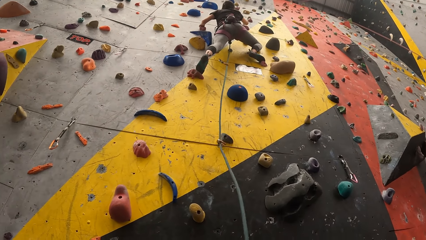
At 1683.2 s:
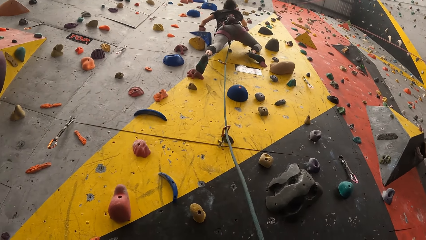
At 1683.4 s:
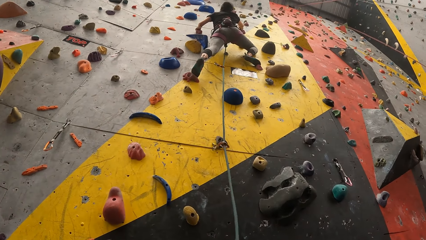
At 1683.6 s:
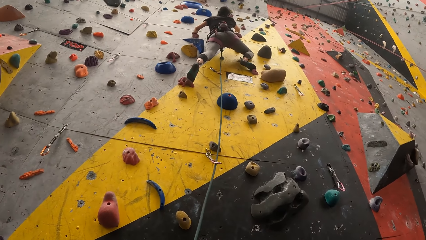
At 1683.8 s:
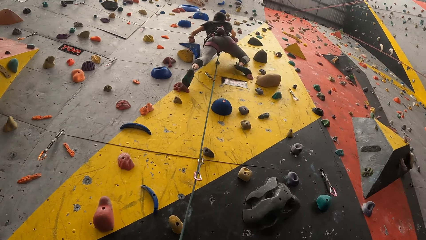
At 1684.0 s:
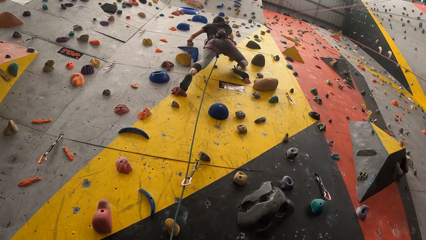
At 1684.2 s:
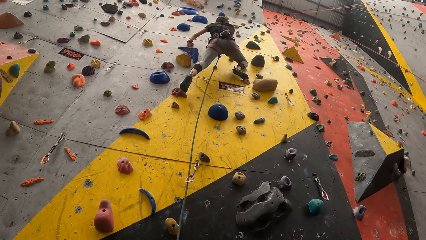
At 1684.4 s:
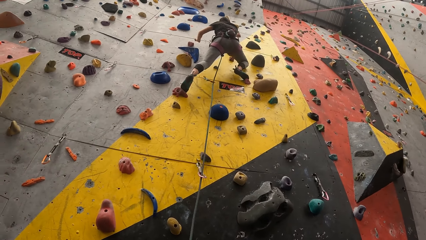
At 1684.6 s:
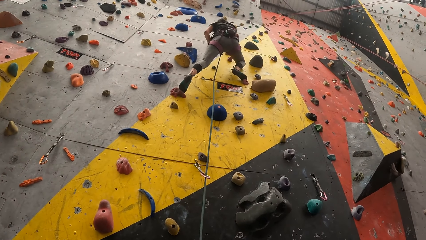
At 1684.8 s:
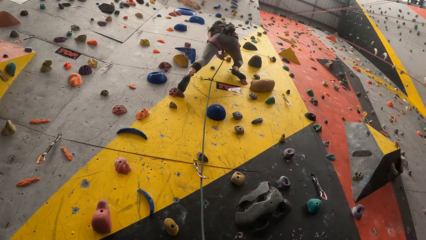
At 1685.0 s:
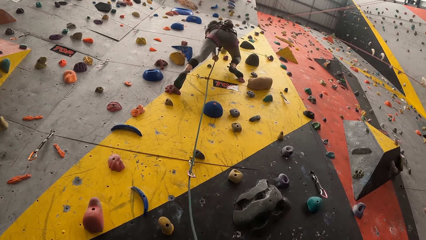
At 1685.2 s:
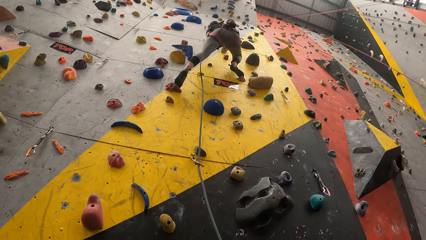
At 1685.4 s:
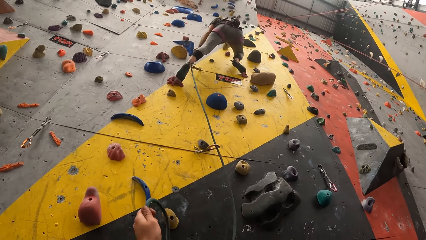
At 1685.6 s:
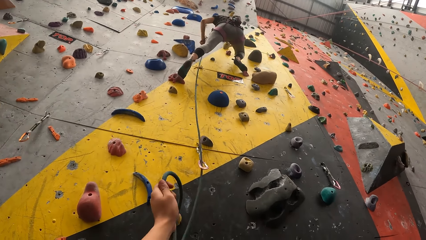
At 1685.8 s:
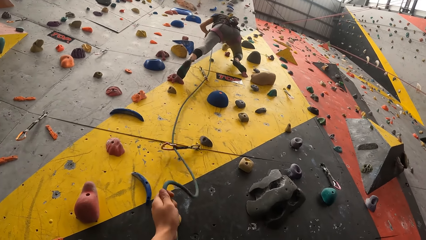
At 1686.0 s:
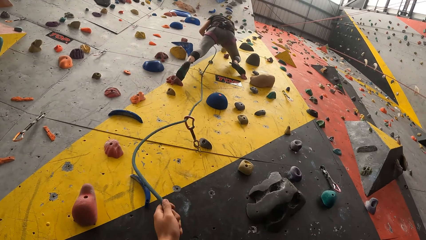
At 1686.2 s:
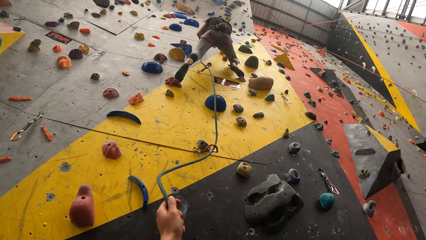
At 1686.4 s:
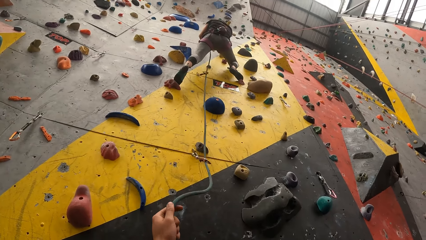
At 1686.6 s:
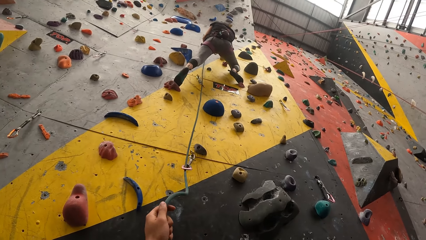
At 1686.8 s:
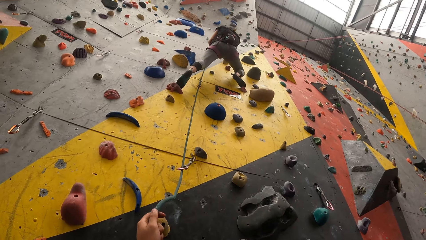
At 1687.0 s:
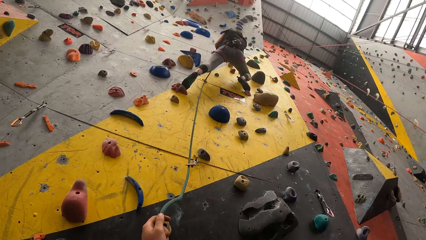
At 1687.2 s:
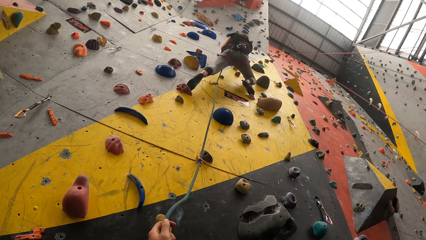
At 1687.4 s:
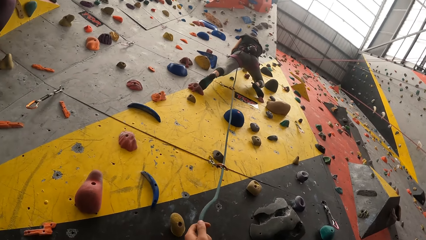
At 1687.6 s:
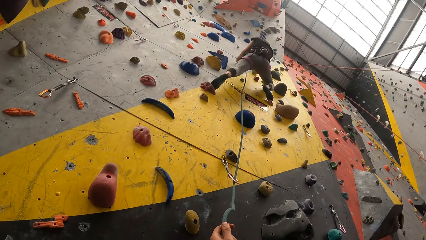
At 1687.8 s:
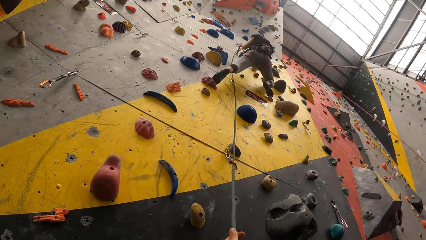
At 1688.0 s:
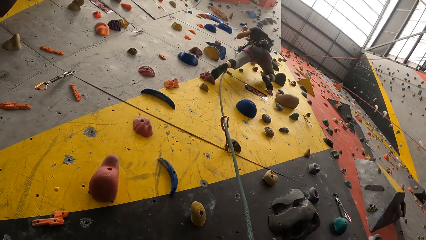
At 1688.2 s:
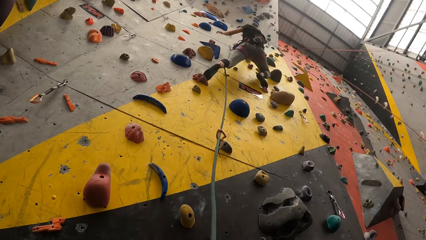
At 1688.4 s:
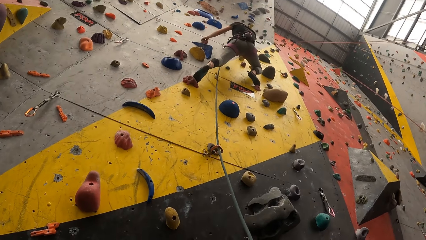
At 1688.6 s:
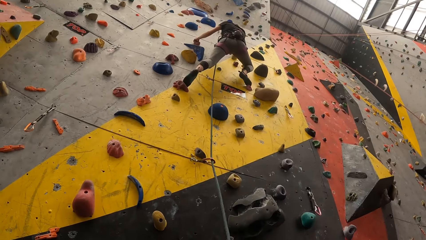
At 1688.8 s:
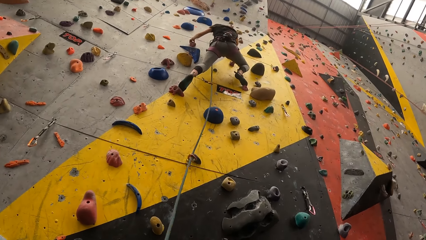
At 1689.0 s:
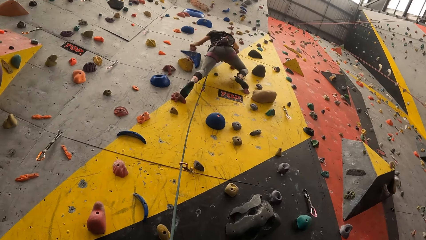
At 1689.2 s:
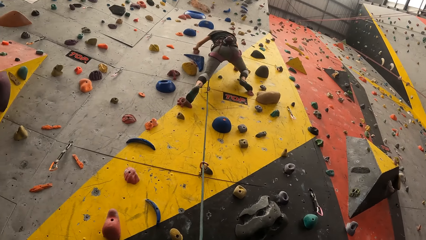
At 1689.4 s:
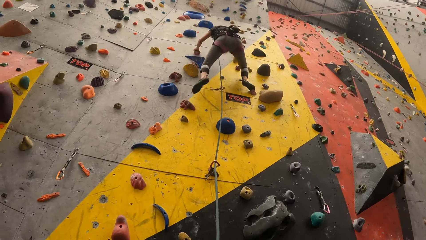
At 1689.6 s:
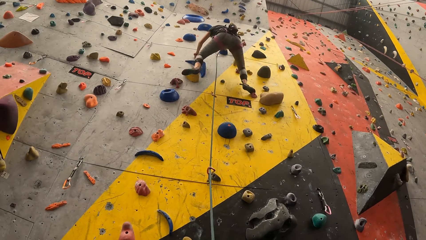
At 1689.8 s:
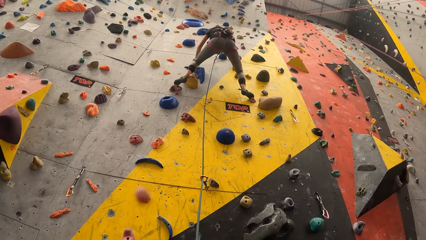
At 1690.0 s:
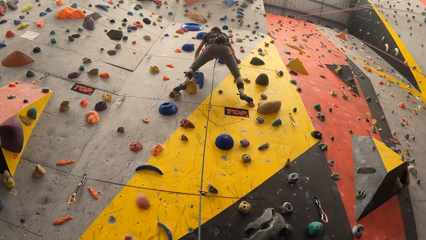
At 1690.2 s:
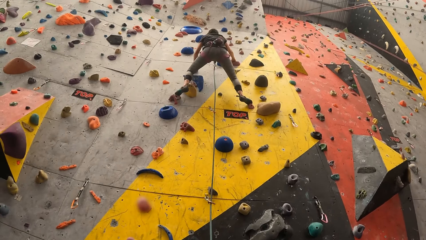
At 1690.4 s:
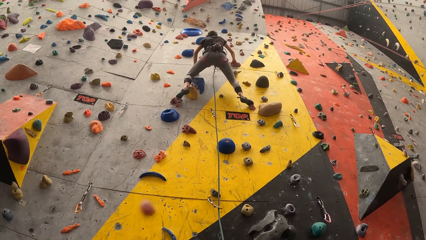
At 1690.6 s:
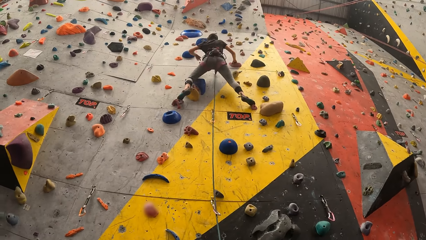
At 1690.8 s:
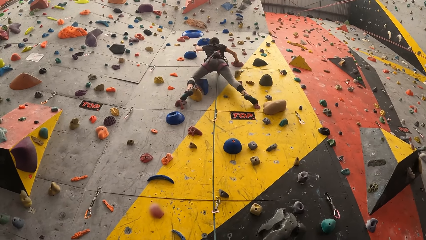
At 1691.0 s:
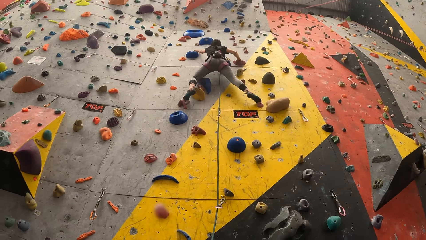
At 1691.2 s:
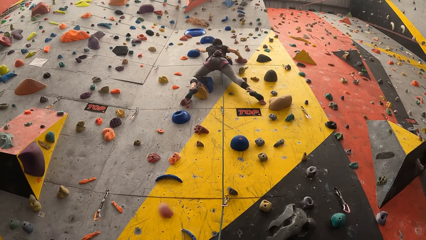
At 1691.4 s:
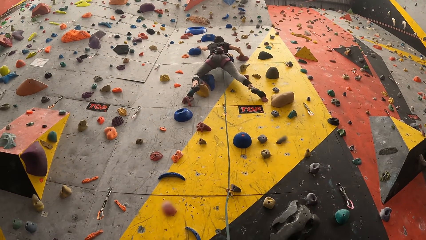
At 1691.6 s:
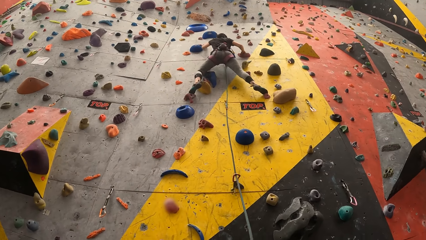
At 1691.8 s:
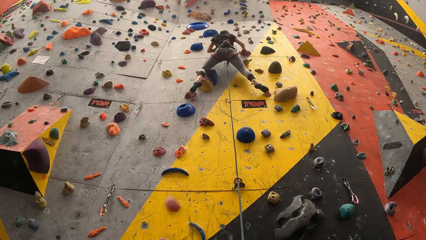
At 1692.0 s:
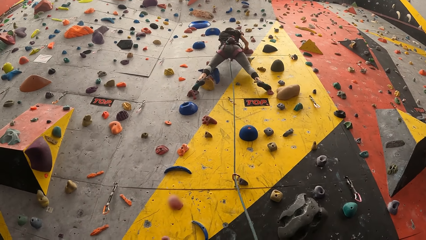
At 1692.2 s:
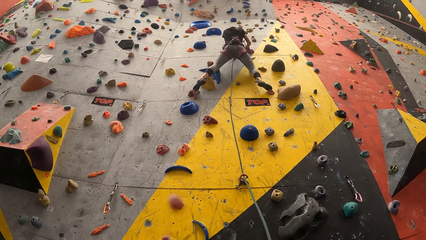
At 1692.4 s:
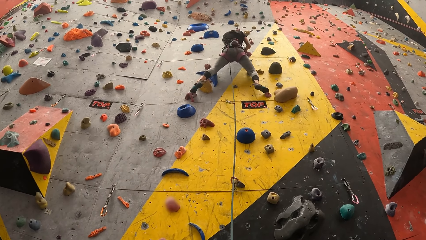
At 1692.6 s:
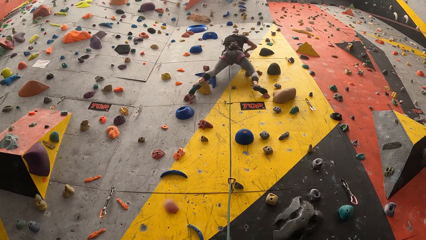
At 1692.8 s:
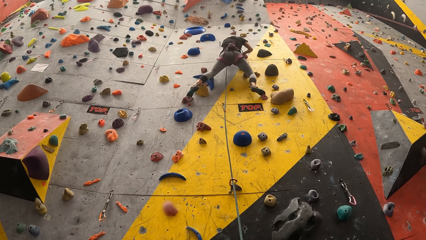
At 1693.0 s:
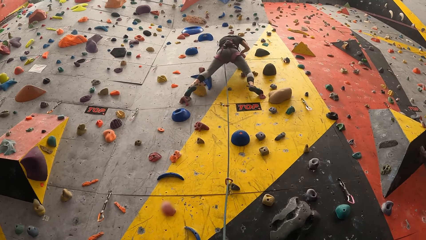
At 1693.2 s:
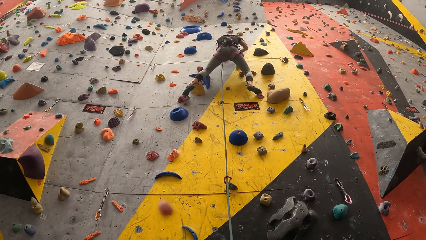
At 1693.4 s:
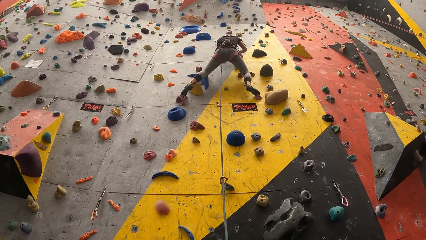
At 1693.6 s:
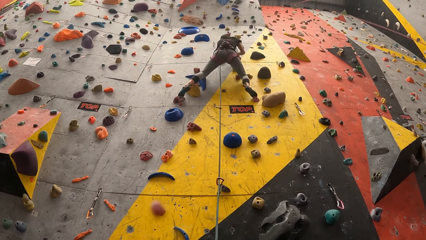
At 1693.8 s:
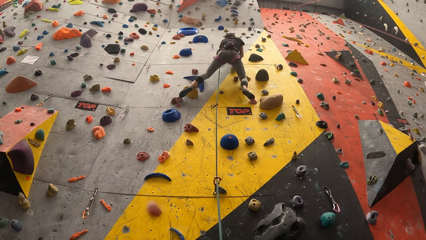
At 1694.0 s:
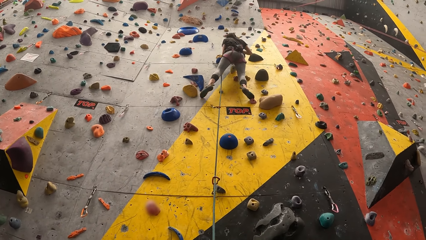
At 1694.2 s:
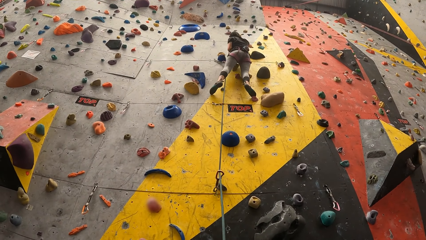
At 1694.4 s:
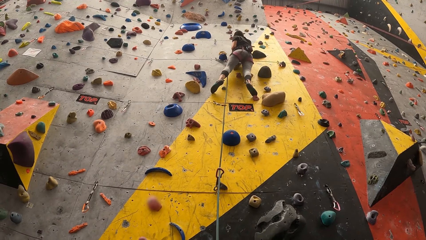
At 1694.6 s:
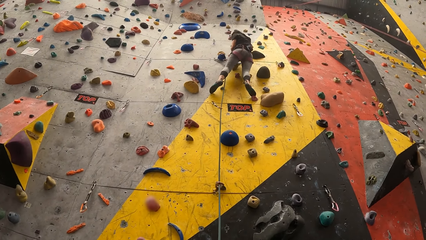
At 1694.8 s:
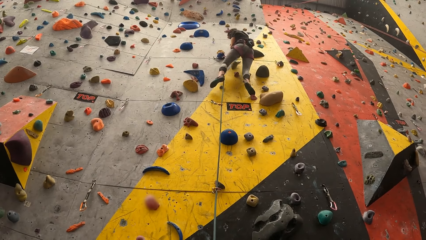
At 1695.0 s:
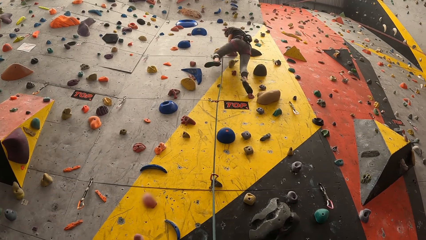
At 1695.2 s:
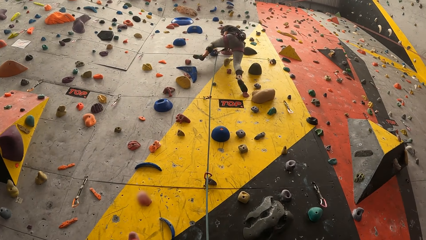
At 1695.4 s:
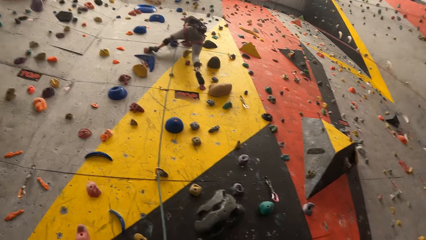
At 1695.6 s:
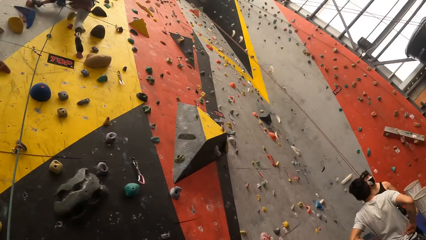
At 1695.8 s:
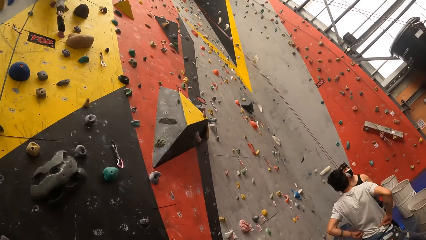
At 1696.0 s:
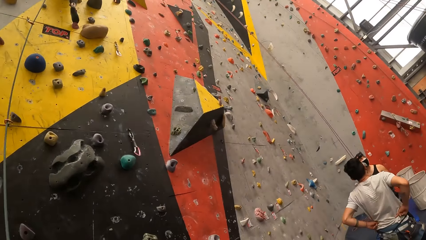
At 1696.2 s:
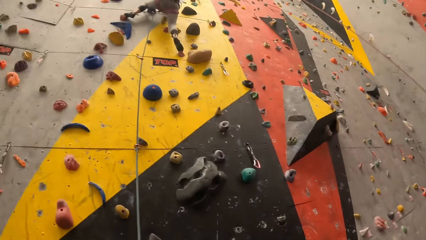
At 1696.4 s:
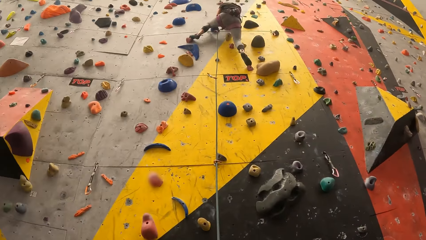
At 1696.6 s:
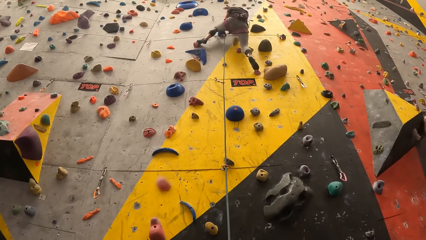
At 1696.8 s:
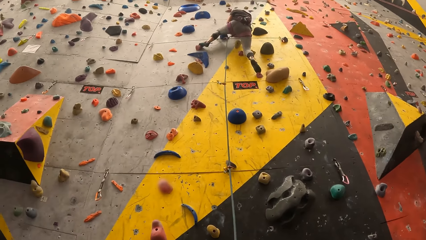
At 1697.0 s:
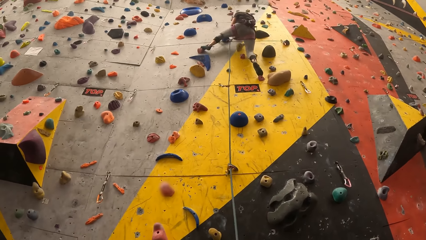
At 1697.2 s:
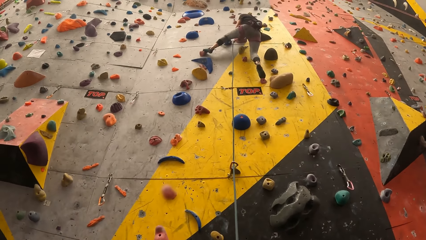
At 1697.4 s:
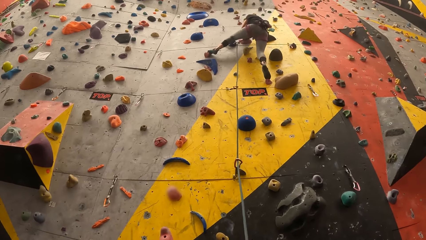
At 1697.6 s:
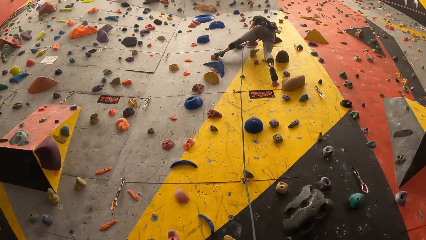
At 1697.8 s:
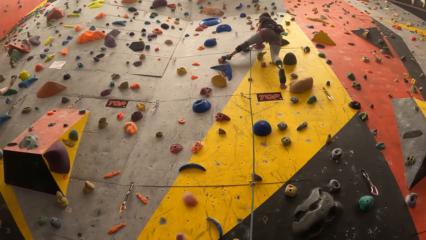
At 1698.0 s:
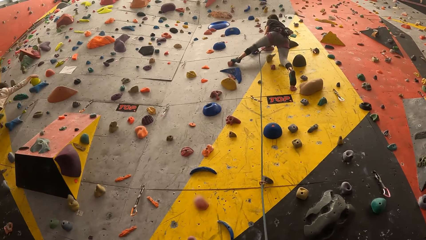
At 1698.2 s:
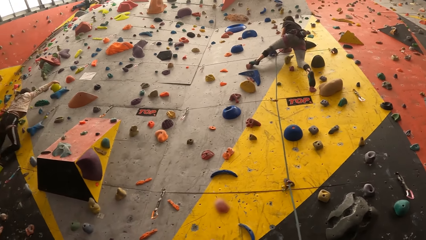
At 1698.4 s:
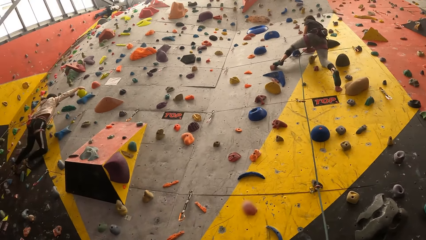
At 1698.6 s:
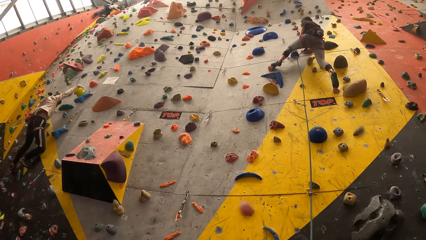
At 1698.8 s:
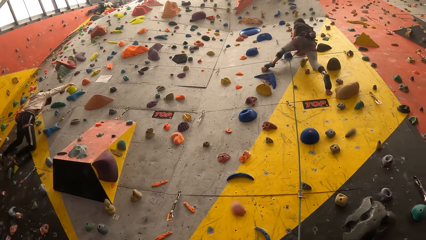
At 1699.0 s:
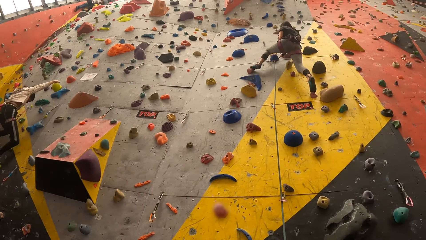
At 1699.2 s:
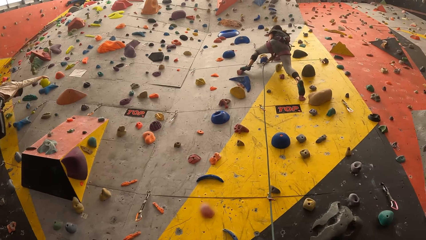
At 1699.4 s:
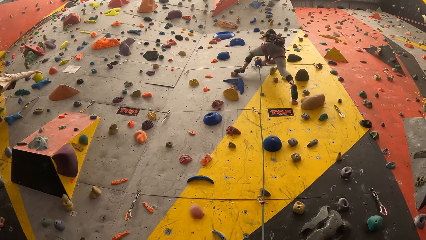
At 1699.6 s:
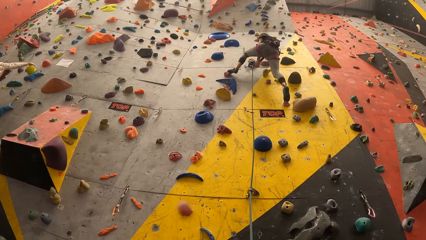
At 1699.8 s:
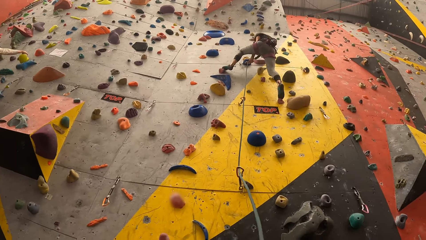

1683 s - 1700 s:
The camera wearer raises up the climbing rope or thread with the left hand. A woman pulls the thread with the left hand. The woman climbs the wall. The camera wearer looks right and looks up the bouldering wall.
